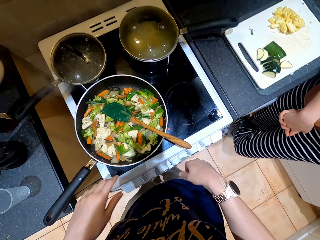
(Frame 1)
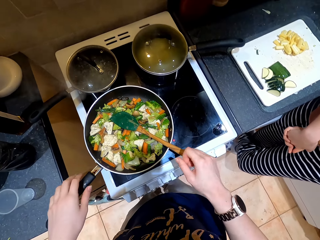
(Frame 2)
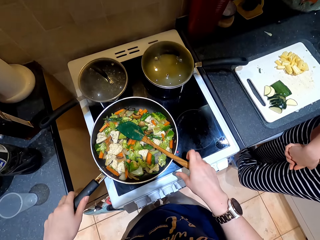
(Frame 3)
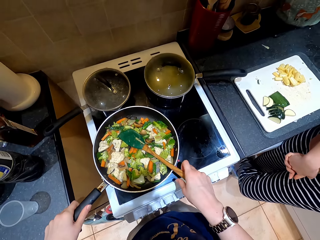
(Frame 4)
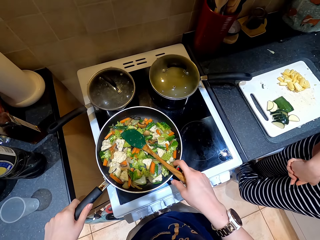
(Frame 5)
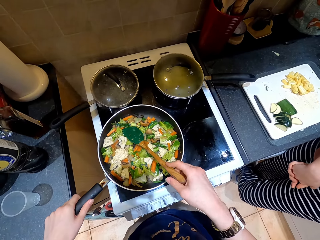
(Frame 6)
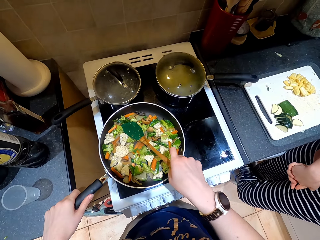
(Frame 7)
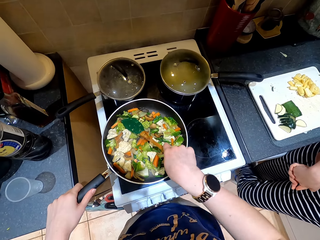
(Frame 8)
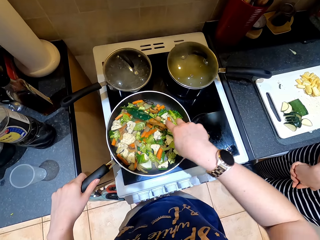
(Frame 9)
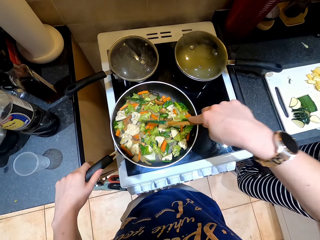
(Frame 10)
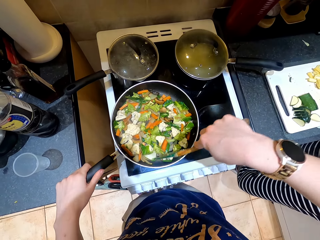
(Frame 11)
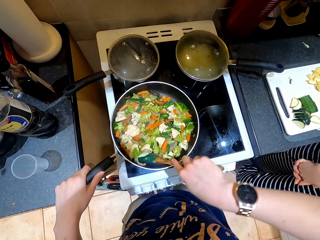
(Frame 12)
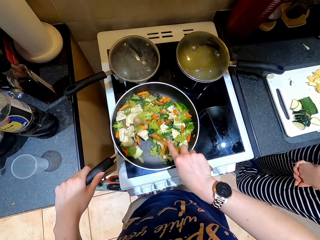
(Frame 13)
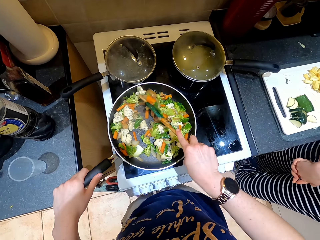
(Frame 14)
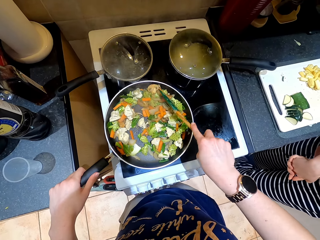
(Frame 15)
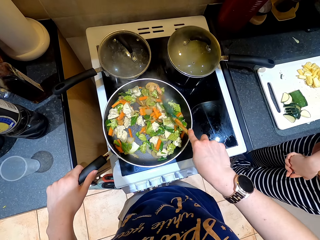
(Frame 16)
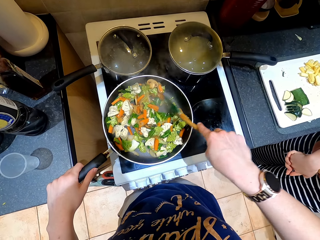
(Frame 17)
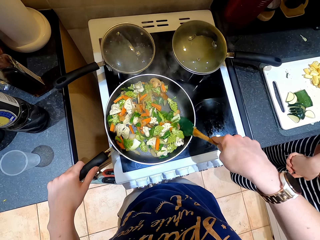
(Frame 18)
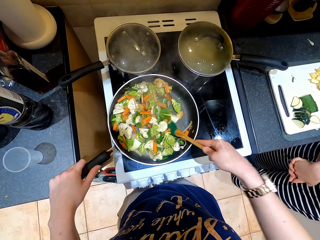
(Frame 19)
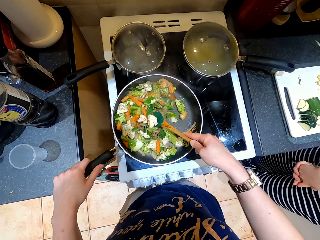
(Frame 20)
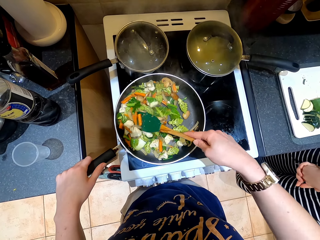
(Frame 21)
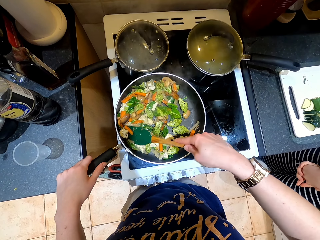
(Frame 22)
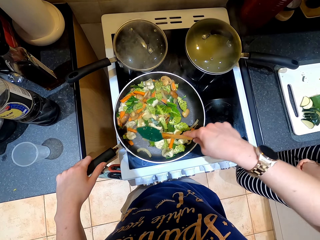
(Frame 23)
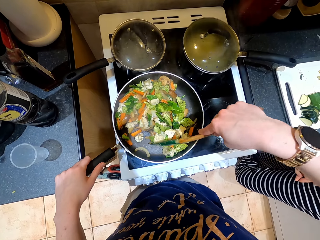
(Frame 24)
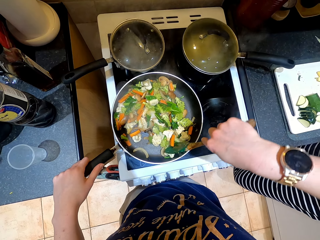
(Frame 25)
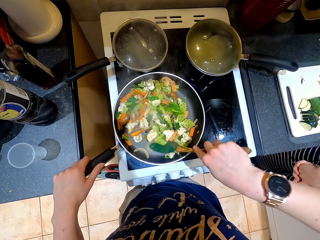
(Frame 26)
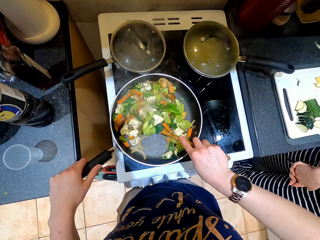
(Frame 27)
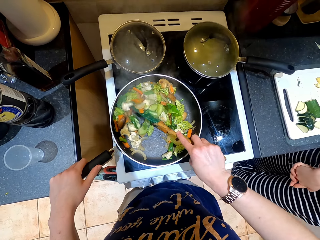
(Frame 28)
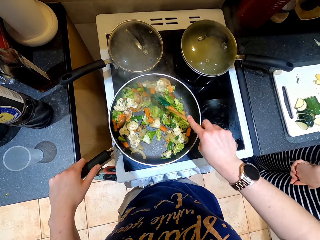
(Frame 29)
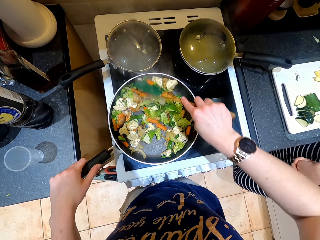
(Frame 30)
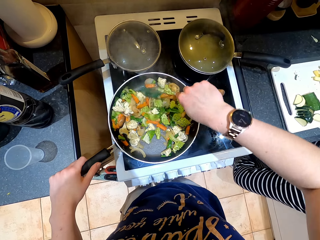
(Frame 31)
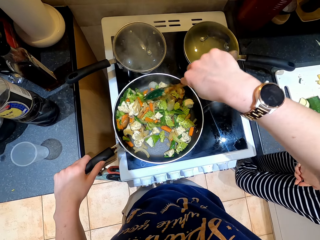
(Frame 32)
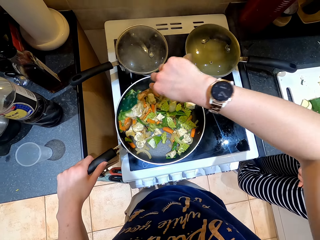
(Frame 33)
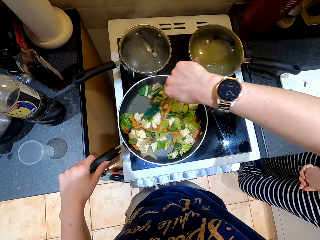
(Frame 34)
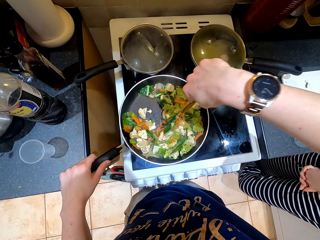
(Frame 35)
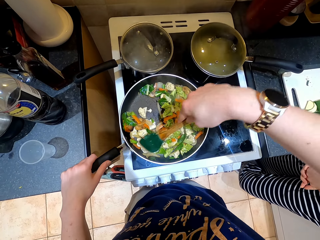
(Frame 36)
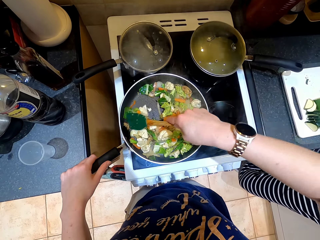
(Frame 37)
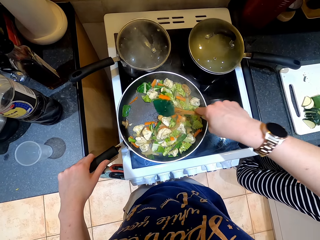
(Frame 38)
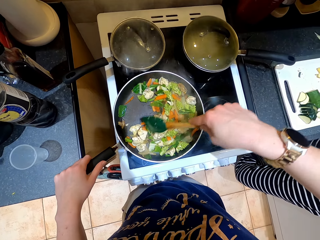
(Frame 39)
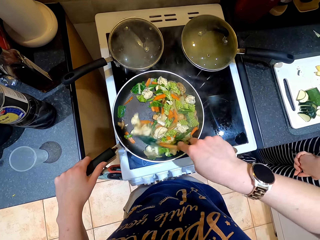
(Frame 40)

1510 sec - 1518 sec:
The camera wearer adjusts the heat on the cooker. They hold a pan, hold a cooking spoon, and stir the vegetables.

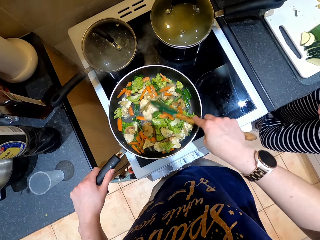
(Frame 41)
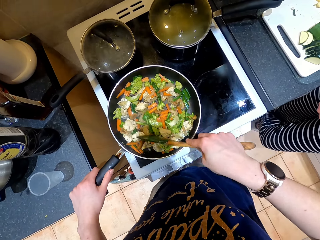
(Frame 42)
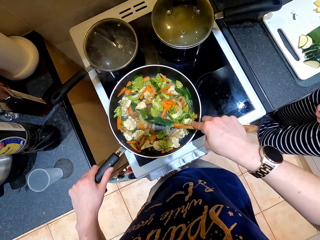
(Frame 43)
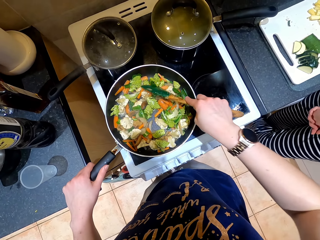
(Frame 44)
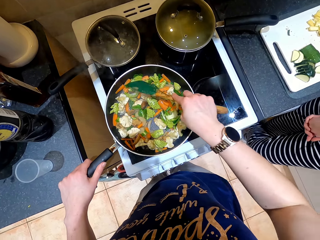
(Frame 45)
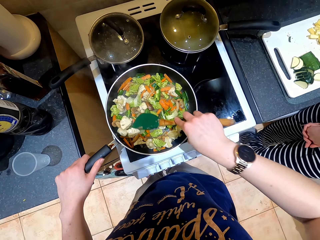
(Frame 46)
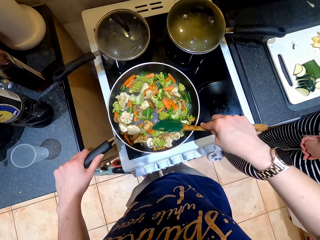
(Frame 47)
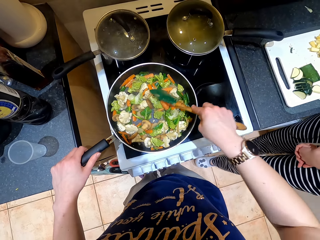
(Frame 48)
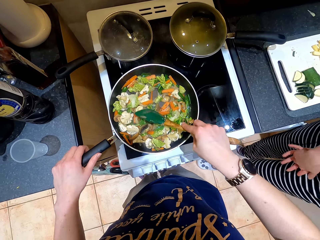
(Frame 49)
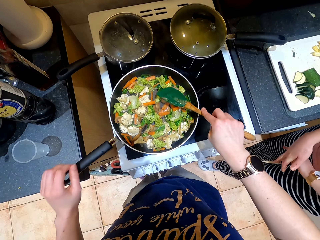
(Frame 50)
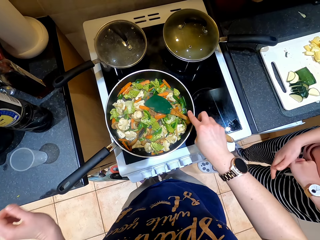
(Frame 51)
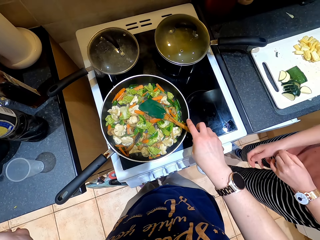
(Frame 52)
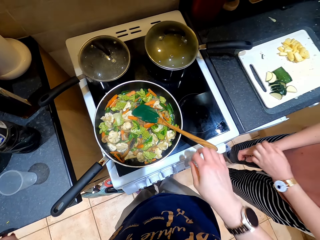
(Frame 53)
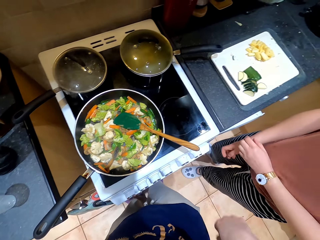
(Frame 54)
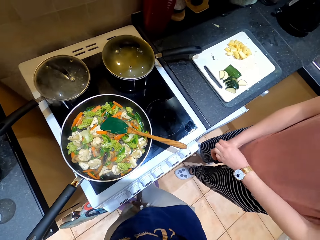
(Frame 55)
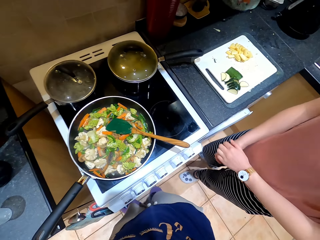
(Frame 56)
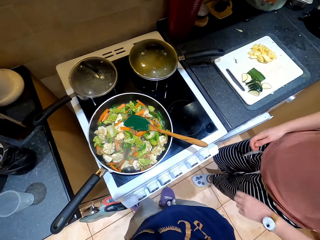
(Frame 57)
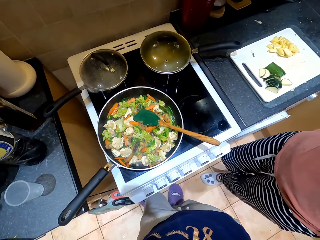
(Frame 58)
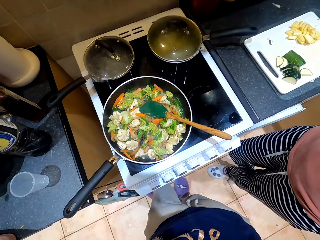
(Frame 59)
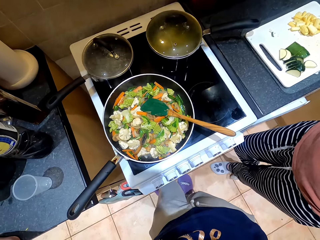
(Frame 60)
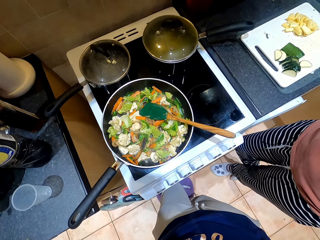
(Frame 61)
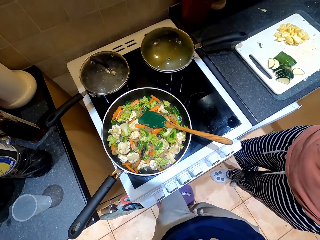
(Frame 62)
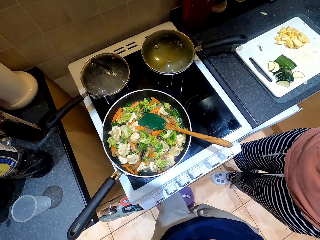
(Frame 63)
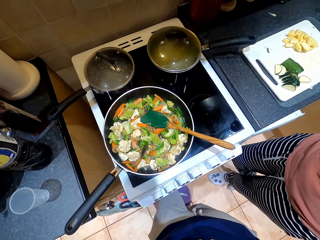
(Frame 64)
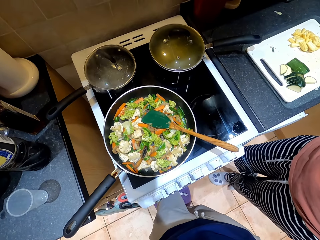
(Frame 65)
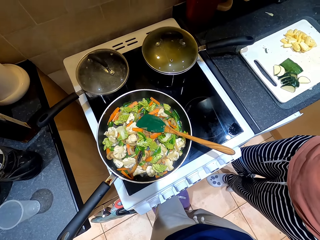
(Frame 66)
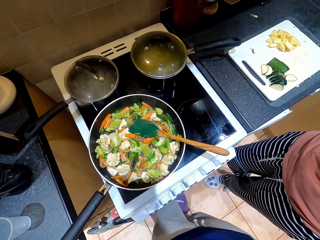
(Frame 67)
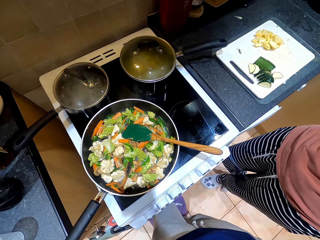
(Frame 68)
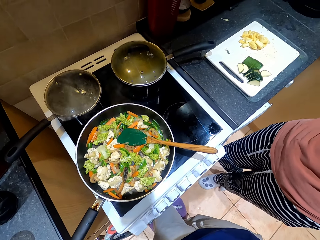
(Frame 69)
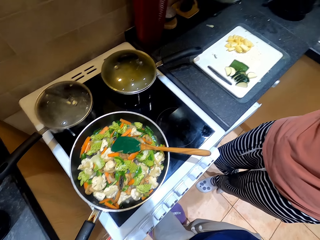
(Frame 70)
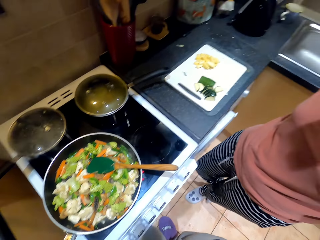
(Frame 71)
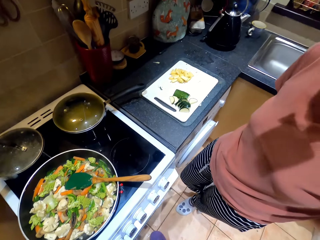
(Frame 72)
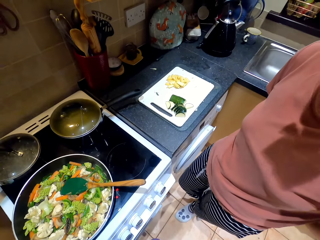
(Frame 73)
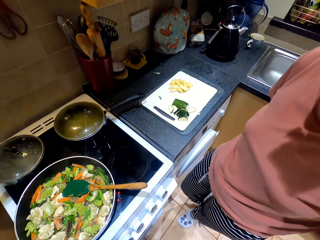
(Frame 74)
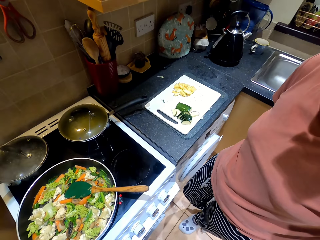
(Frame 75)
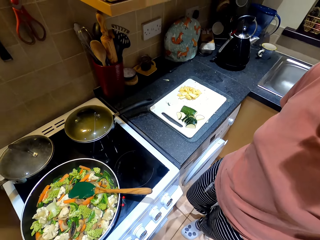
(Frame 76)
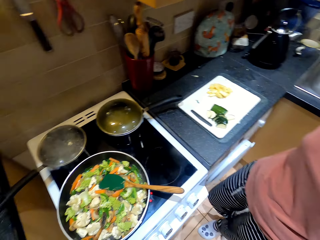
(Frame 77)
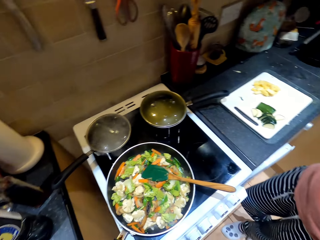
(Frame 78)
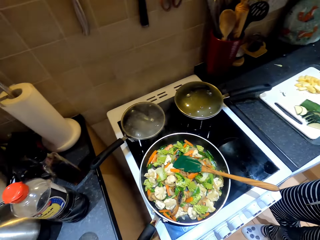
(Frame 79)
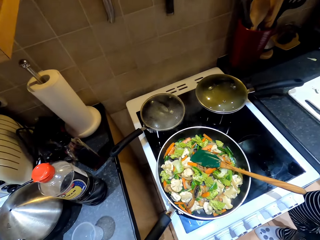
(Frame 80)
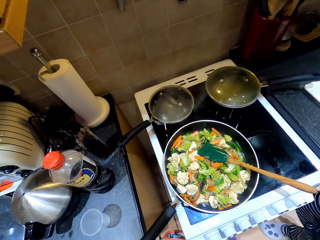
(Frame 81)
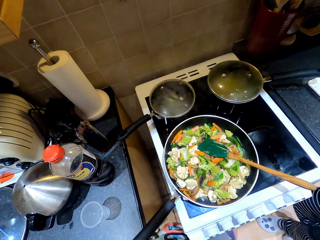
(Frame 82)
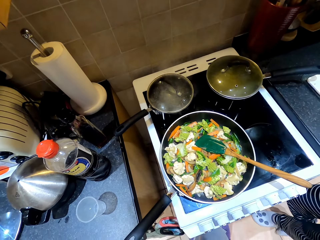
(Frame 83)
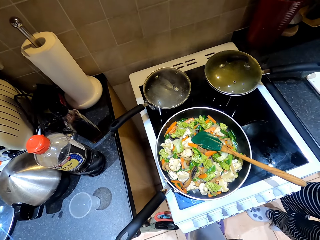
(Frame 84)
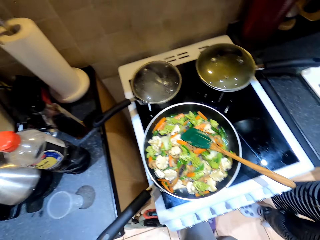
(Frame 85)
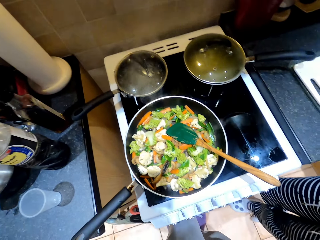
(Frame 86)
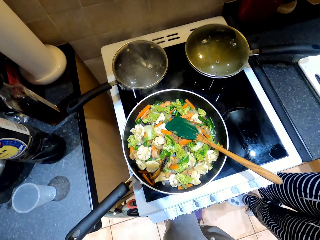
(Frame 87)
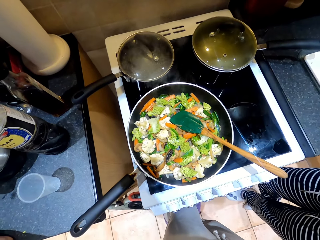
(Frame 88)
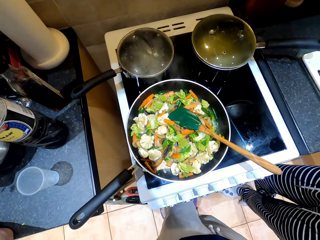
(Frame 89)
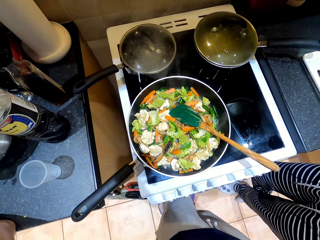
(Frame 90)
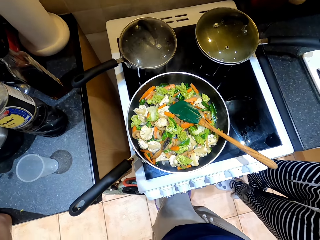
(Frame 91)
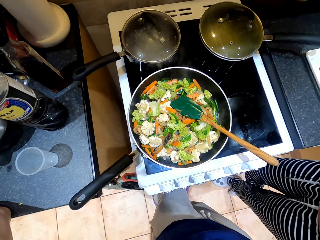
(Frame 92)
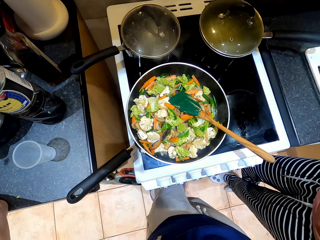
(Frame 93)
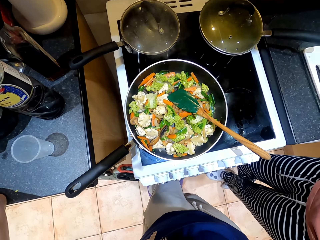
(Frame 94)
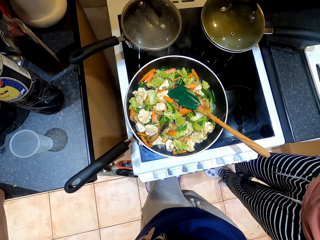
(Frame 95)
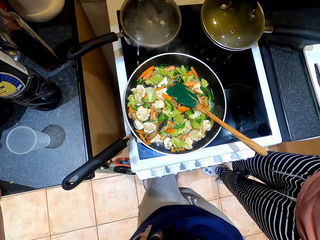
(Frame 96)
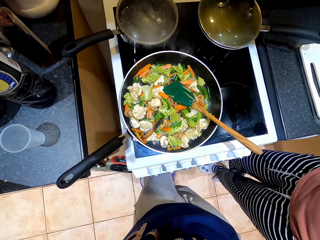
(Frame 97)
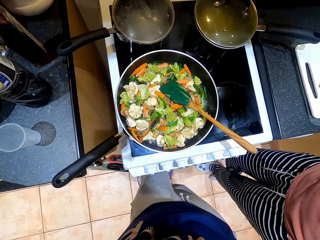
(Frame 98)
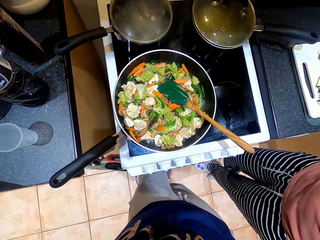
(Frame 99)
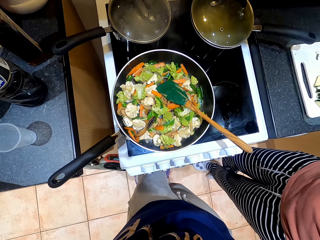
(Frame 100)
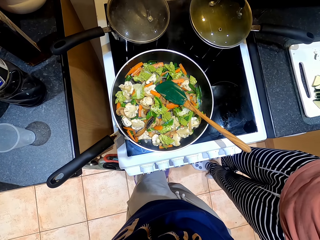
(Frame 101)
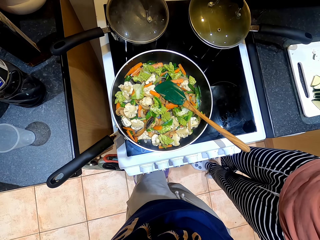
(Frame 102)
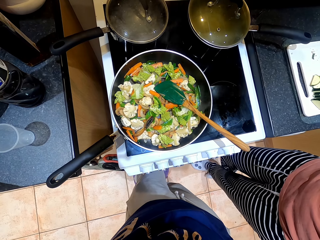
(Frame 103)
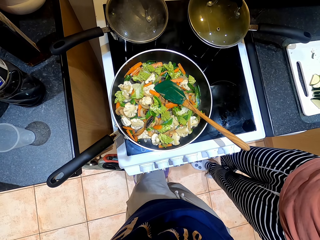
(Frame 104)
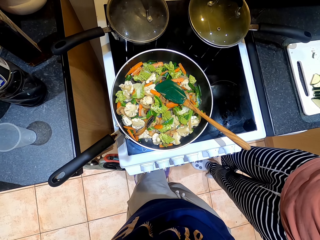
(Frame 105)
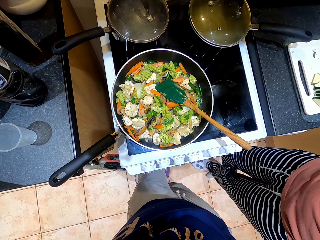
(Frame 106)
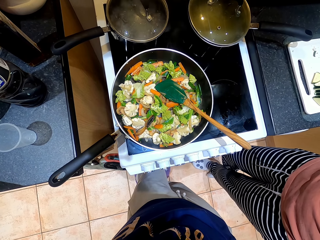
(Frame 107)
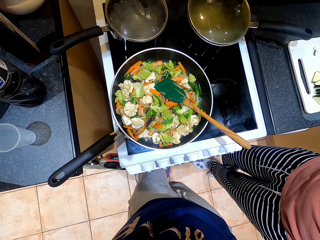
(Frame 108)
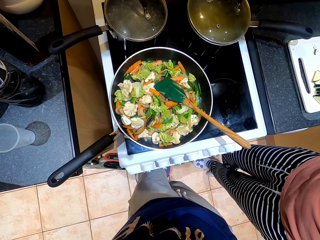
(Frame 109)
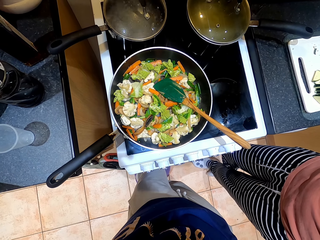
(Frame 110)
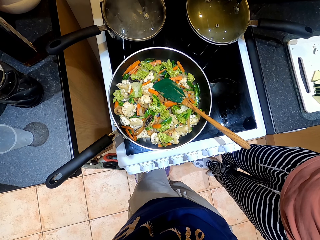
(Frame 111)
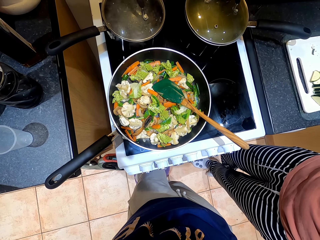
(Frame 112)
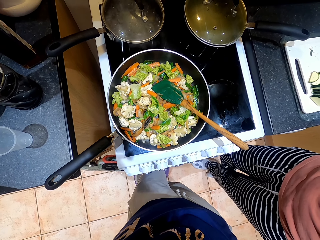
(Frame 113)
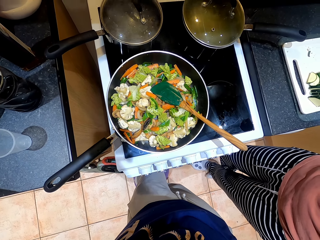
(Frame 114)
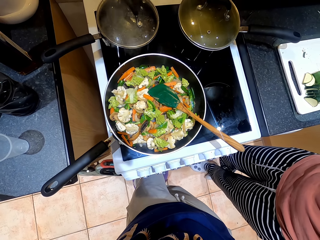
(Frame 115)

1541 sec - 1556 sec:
The camera wearer removes a hand from a pan. A lady moves hands apart. The camera wearer removes a hand from a cooking spoon. The lady scratches her hand. The camera wearer looks around.
